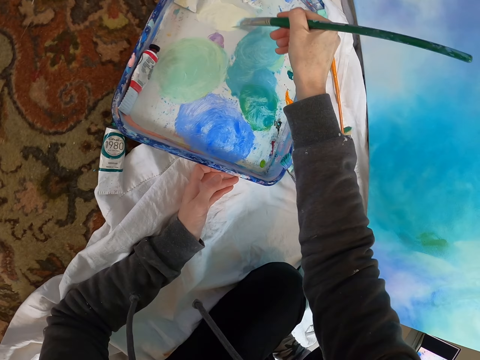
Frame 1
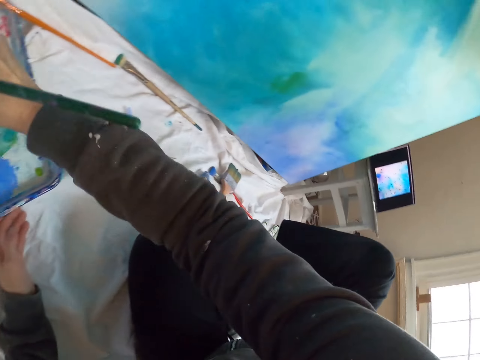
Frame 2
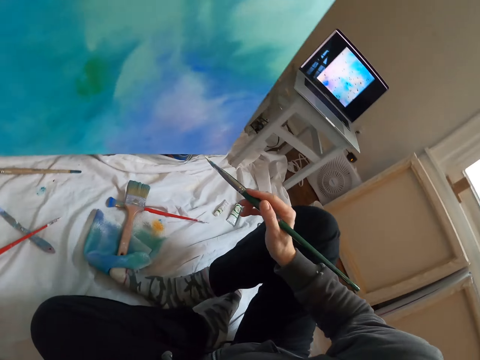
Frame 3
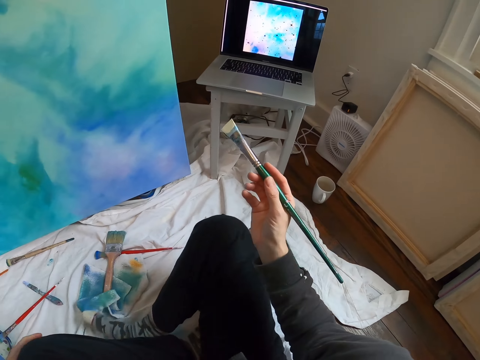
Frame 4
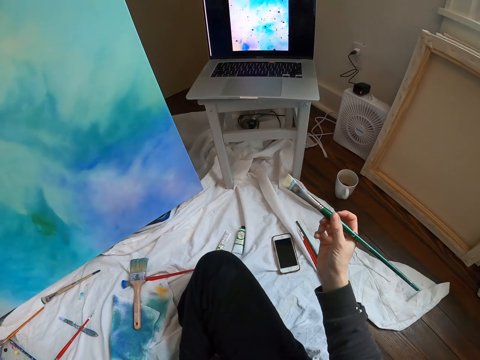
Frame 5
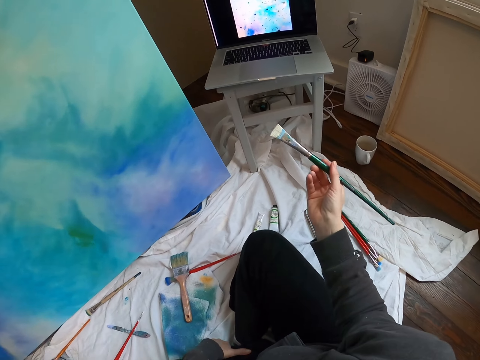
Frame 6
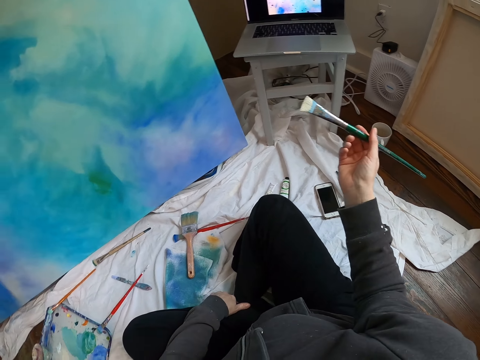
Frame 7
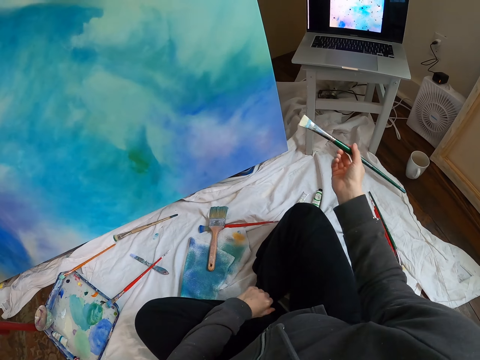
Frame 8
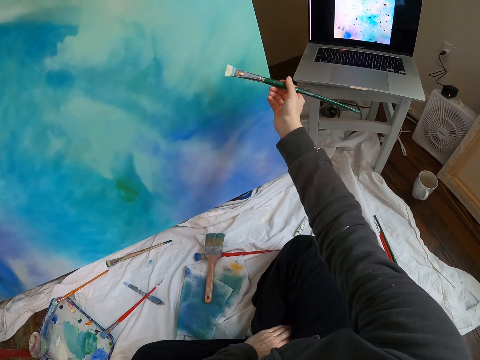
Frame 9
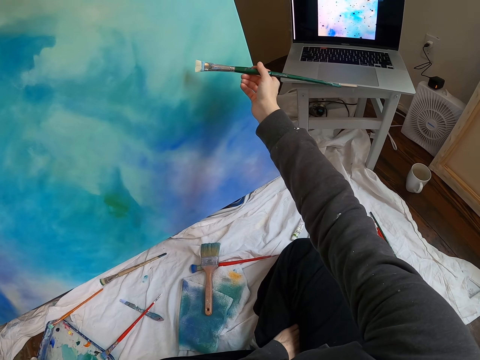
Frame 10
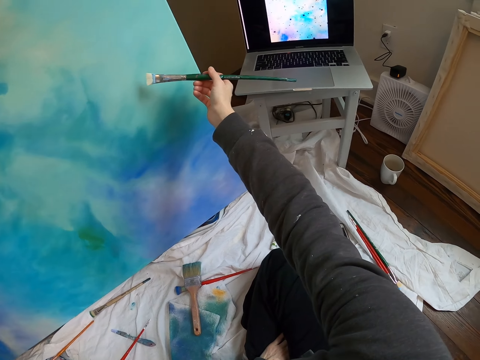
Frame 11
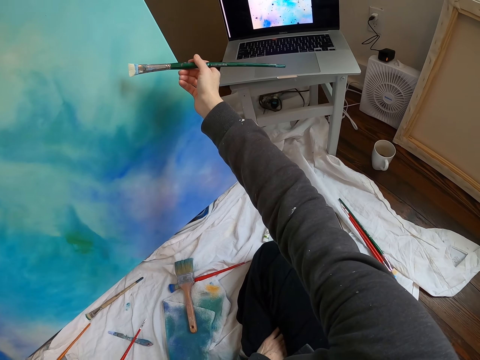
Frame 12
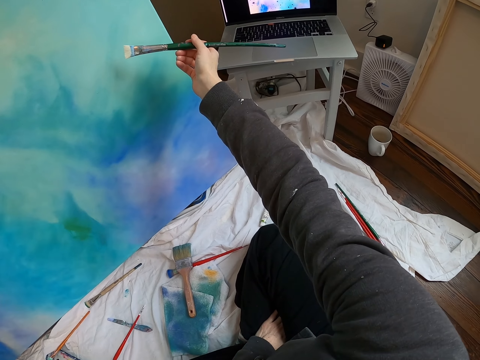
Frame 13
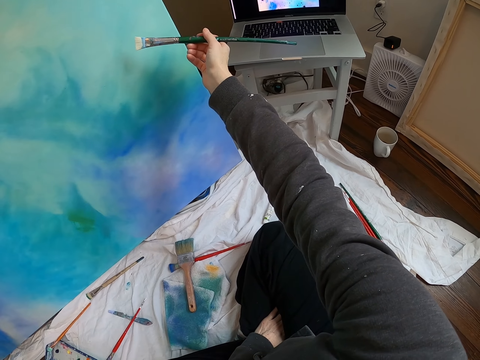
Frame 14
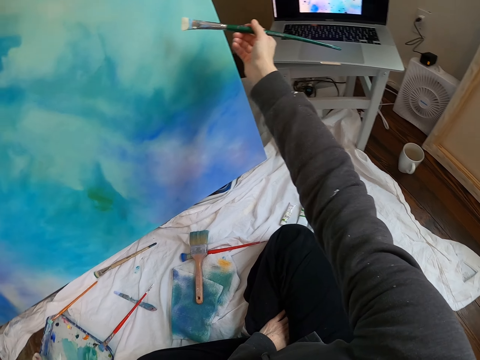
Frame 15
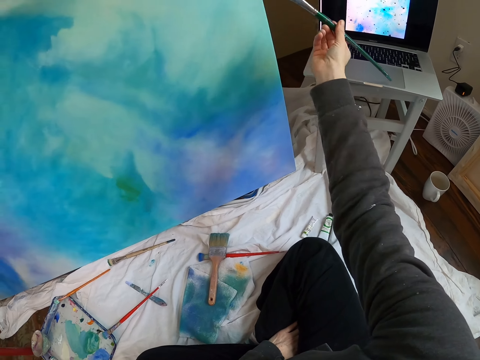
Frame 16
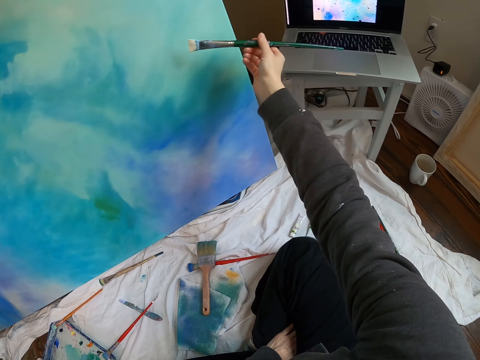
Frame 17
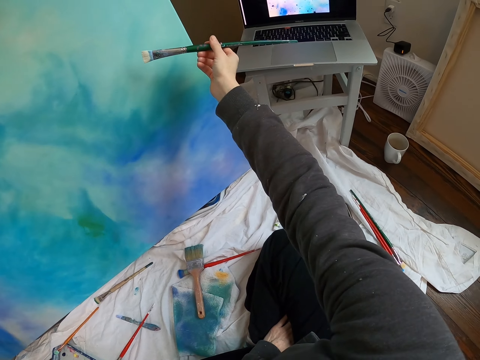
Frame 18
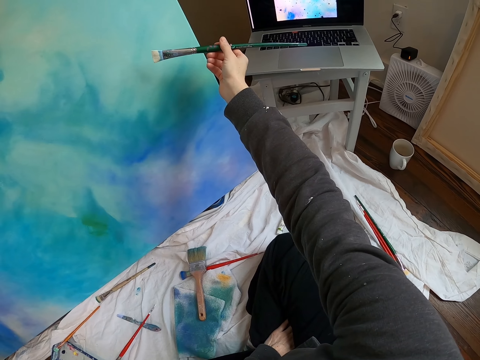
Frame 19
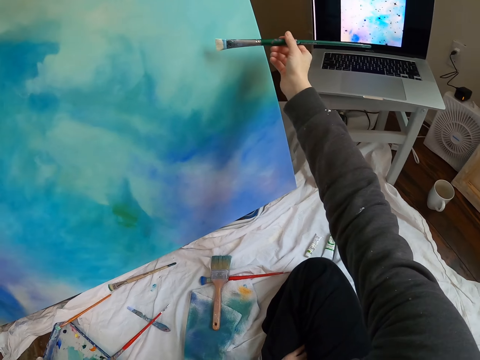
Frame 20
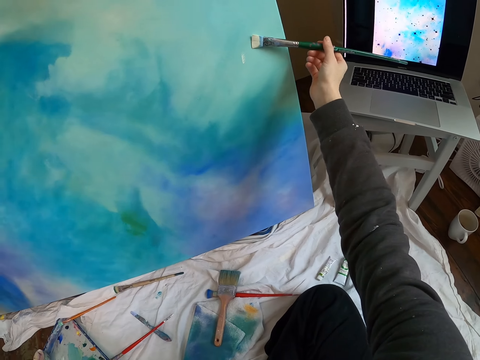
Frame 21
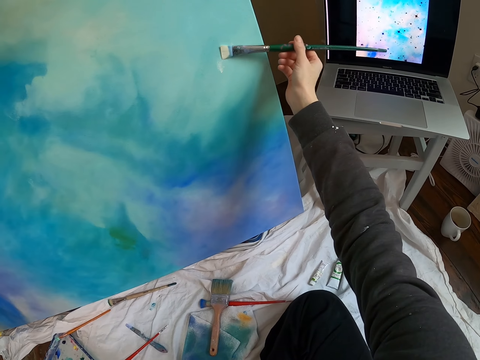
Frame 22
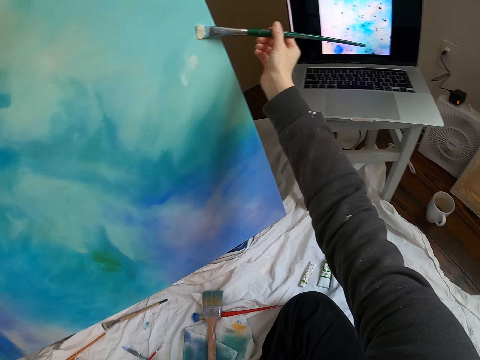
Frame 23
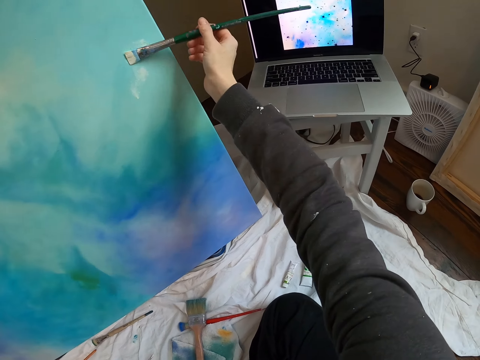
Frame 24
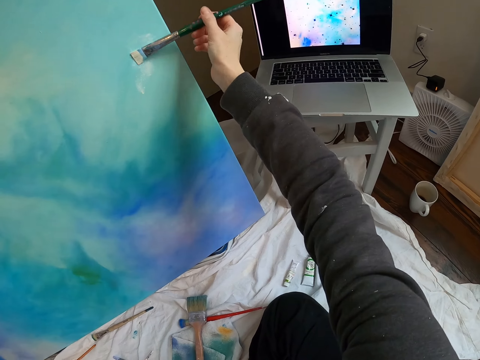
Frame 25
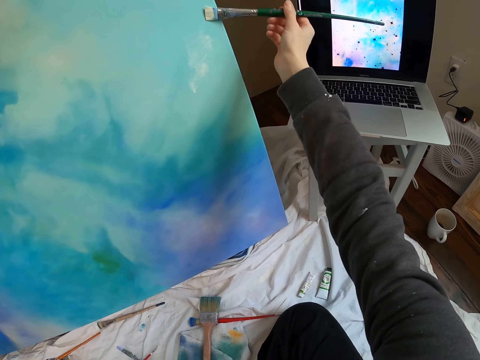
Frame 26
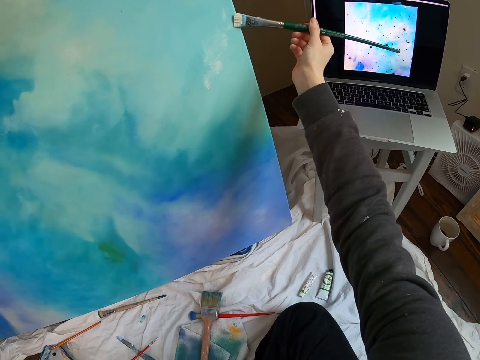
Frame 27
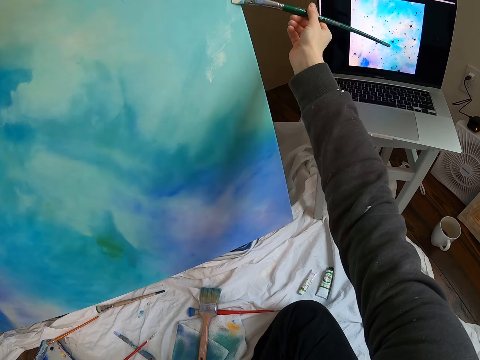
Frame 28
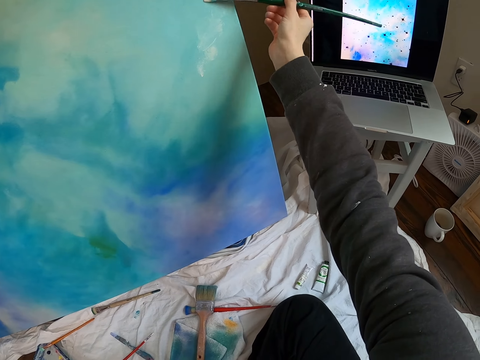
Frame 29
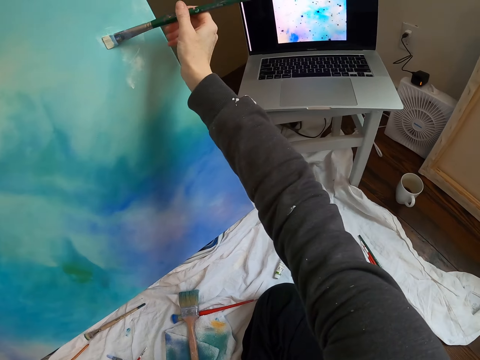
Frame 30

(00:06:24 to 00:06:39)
The camera wearer rubs the pen brush on the paint. They move the right hand. They look at the laptop. They lift the pen brush. They look at the laptop. They paint the board with the pen brush.

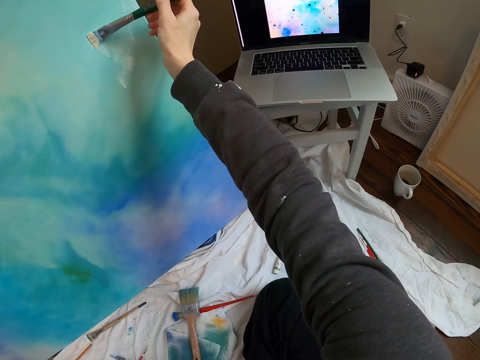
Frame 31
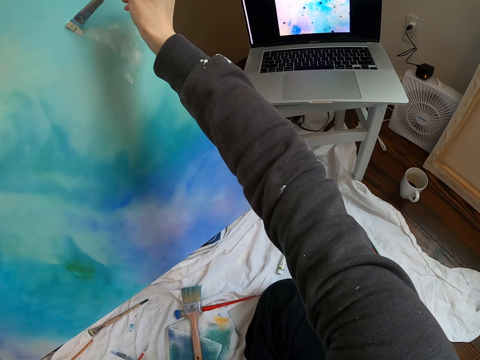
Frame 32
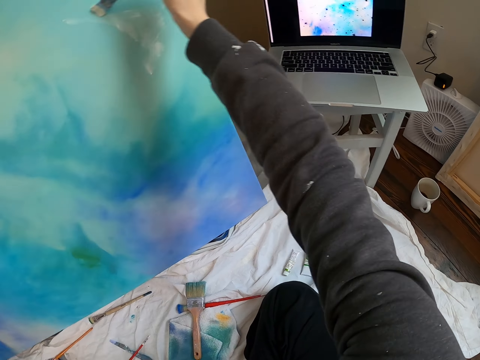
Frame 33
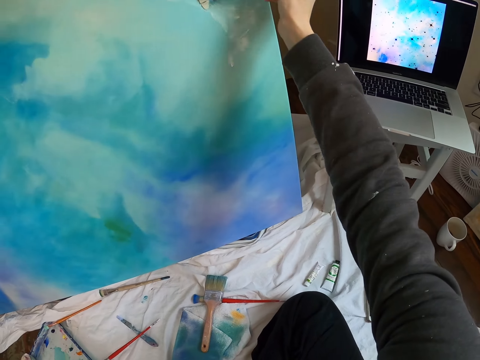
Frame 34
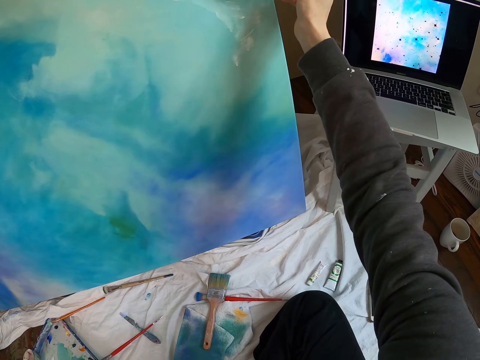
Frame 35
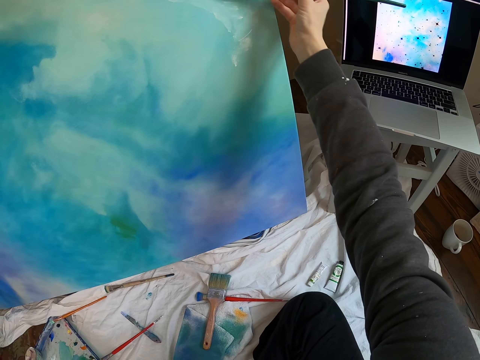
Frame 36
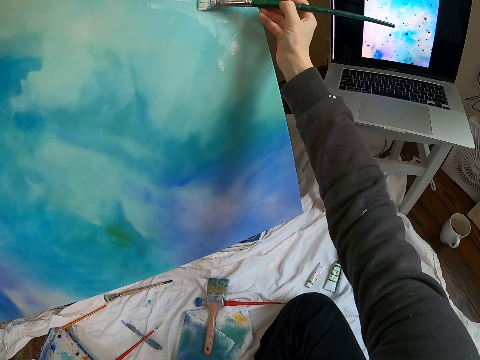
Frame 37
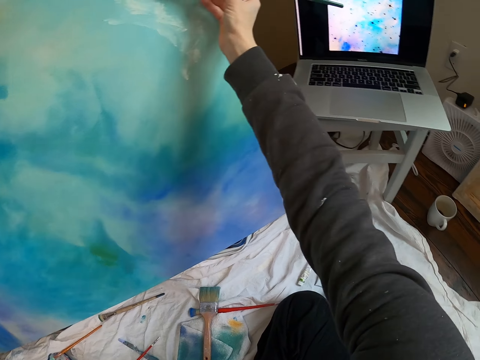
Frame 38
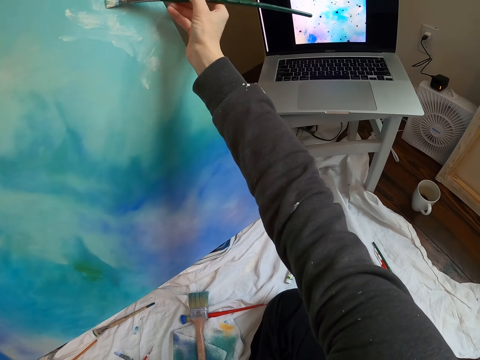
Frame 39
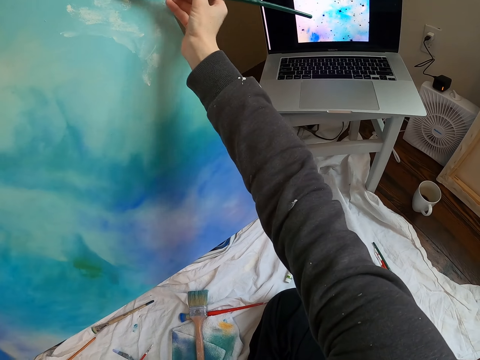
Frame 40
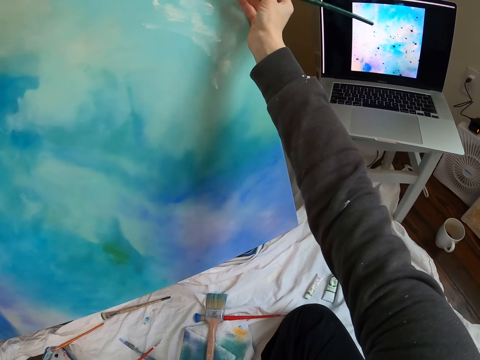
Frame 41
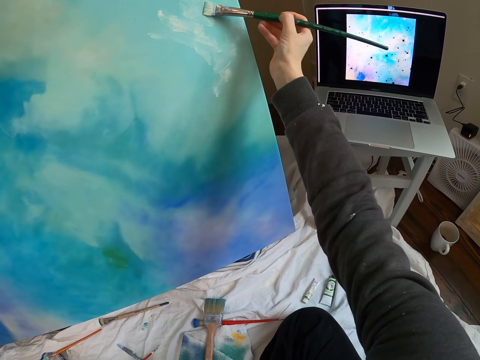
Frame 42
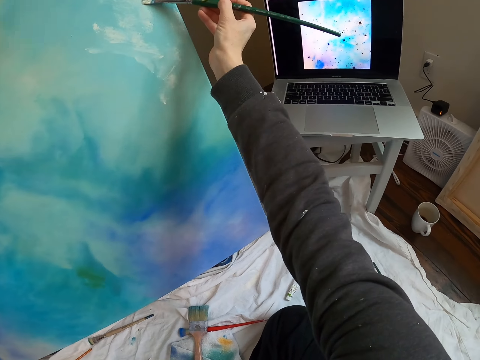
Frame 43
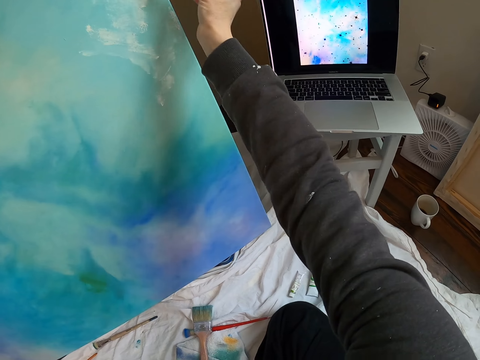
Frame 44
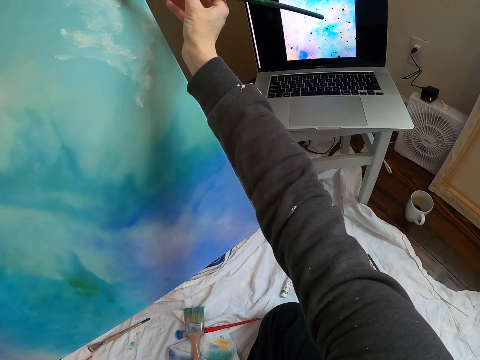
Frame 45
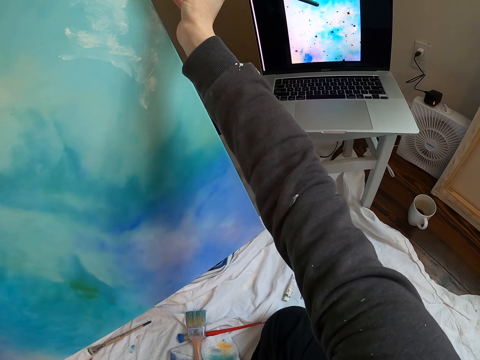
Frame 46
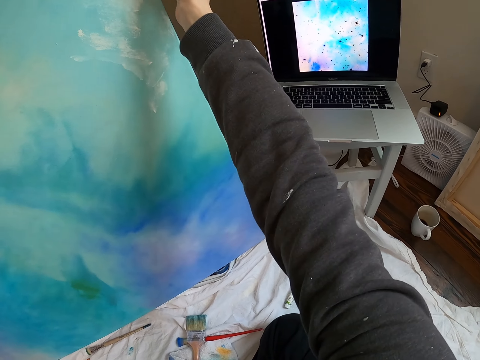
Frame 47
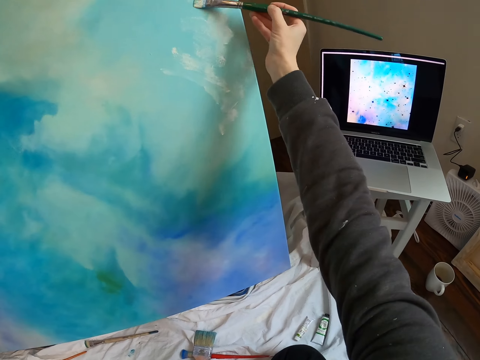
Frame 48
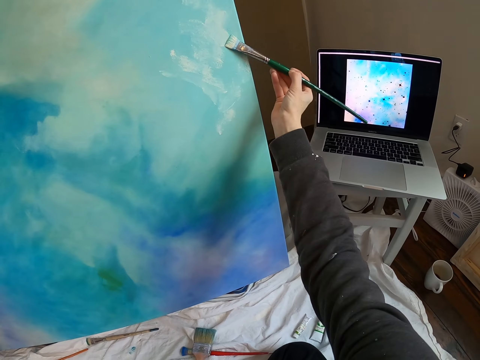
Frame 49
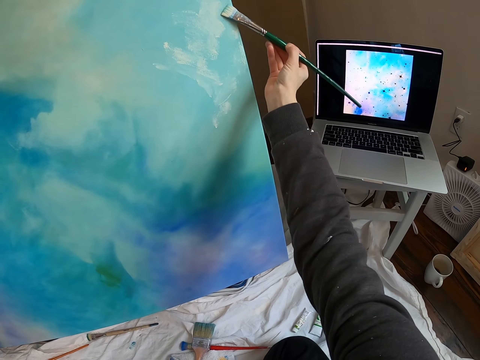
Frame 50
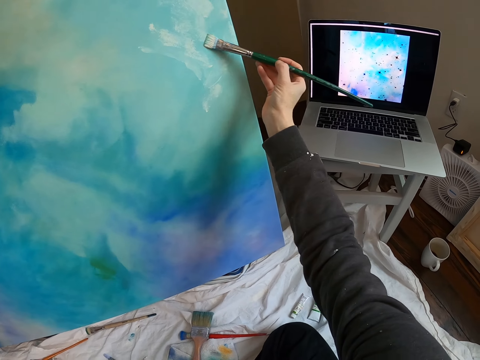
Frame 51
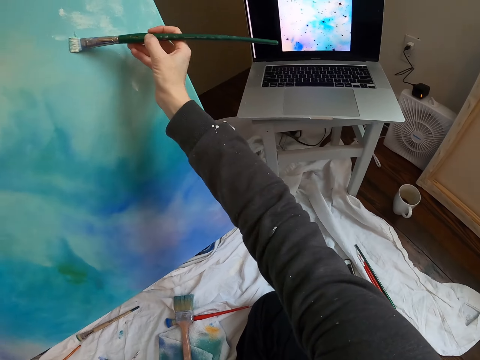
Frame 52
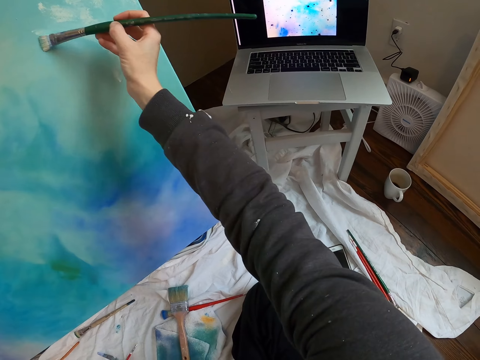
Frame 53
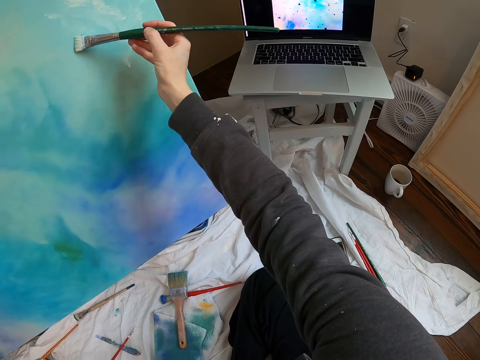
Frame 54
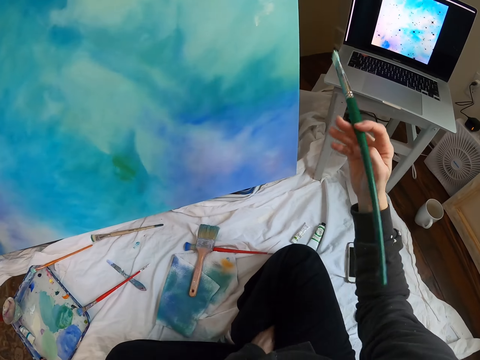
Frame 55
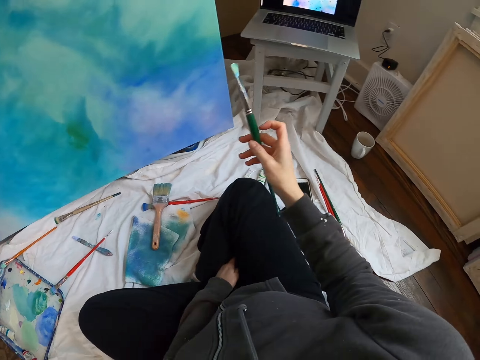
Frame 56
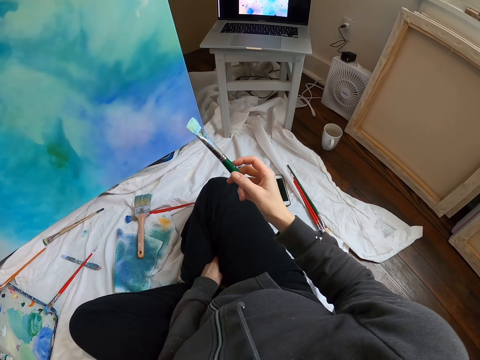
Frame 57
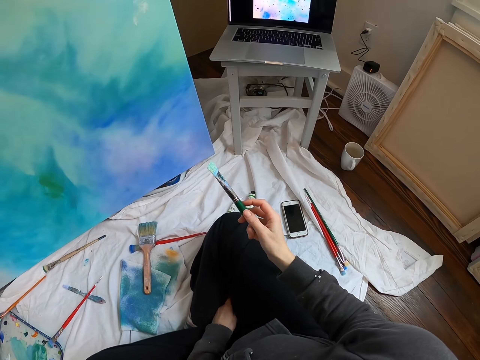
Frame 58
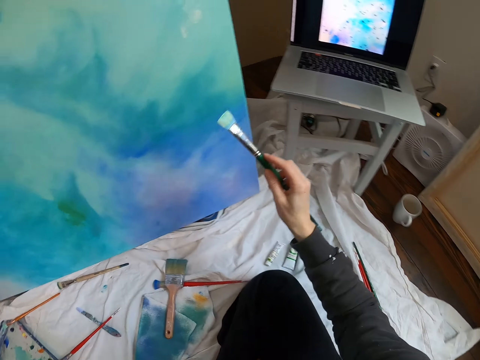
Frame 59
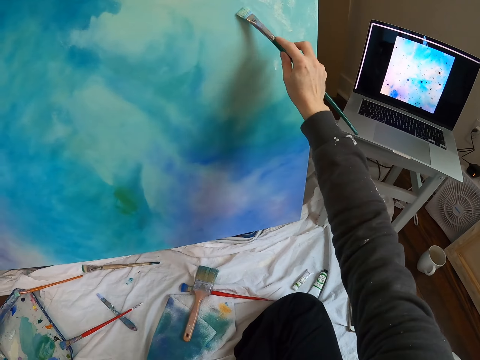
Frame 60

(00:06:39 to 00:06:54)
The camera wearer moves the pen brush. They look at the laptop. They lift the pen brush.
